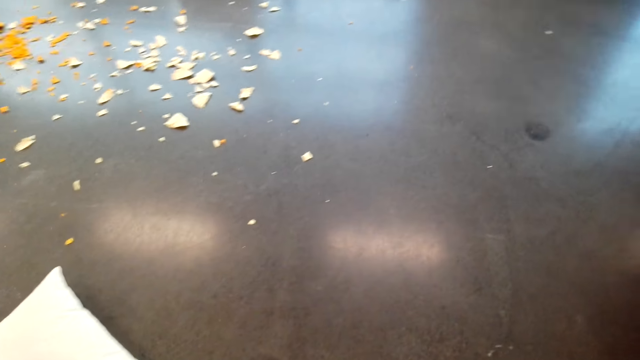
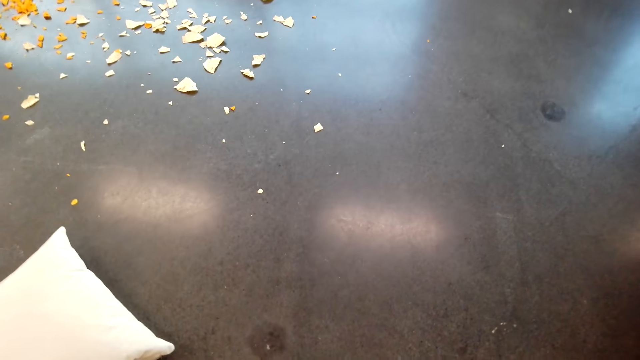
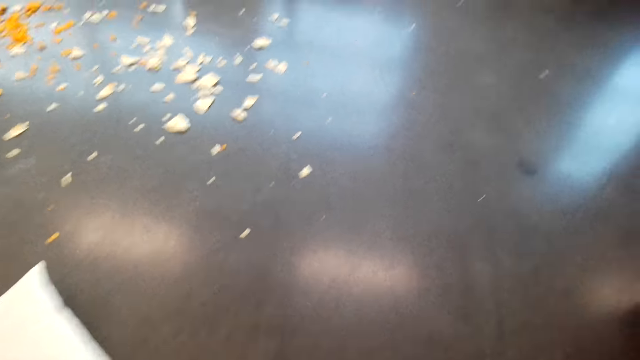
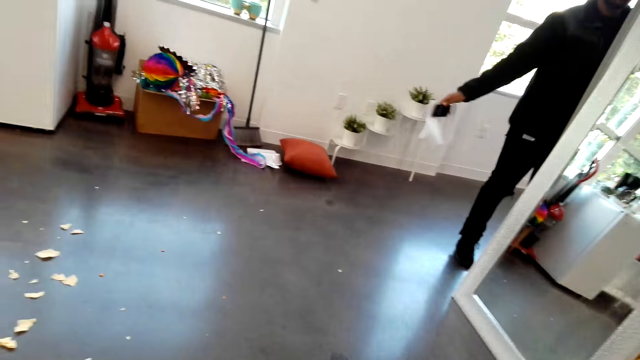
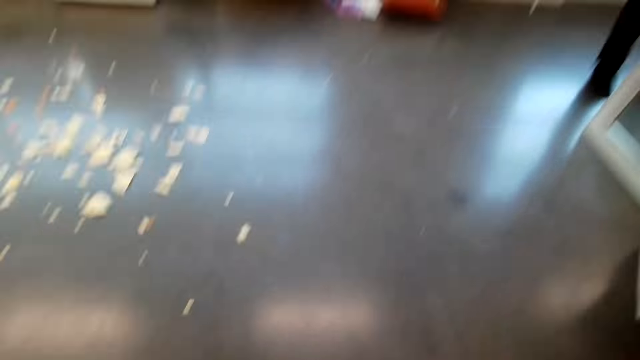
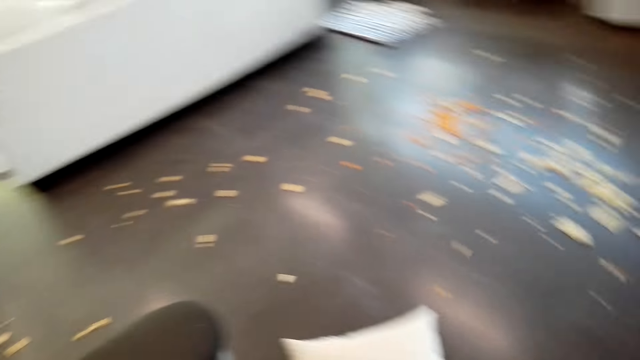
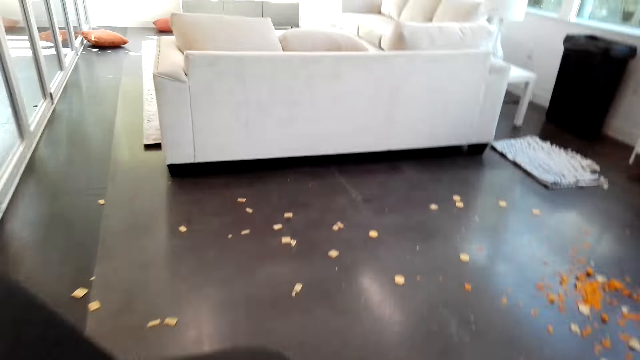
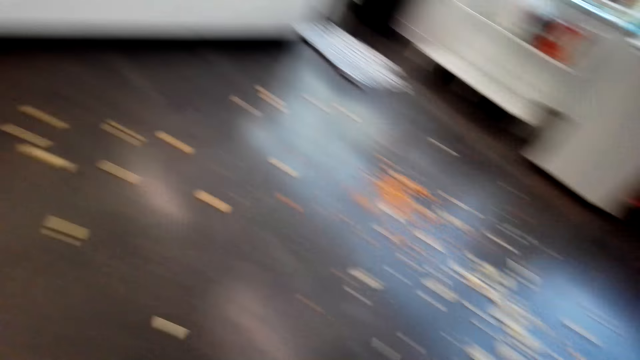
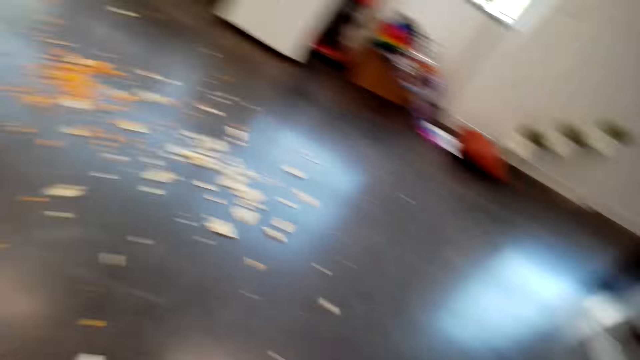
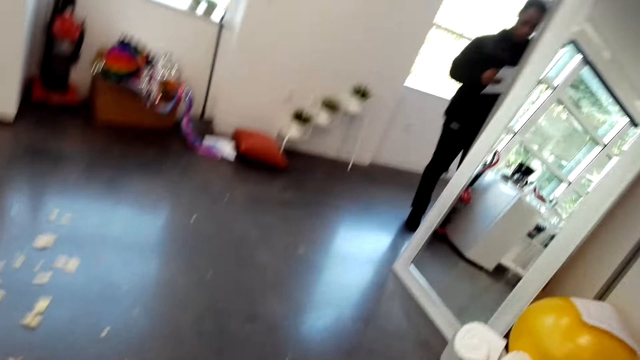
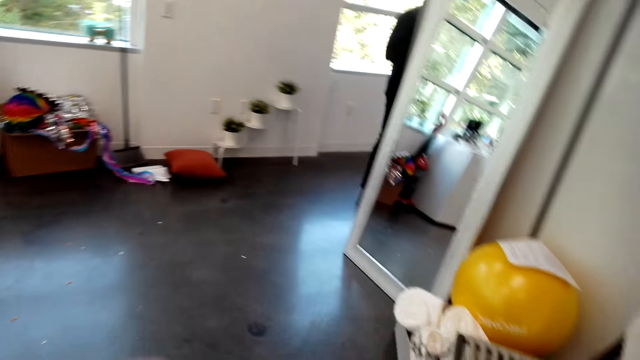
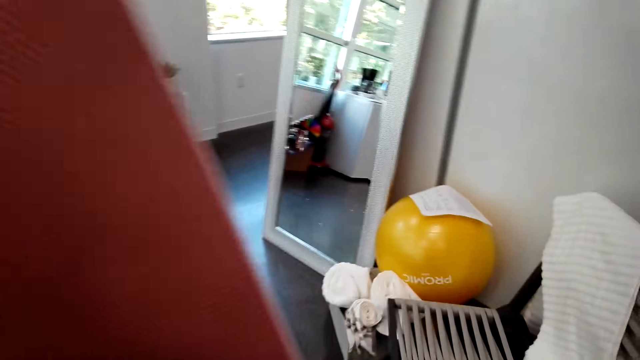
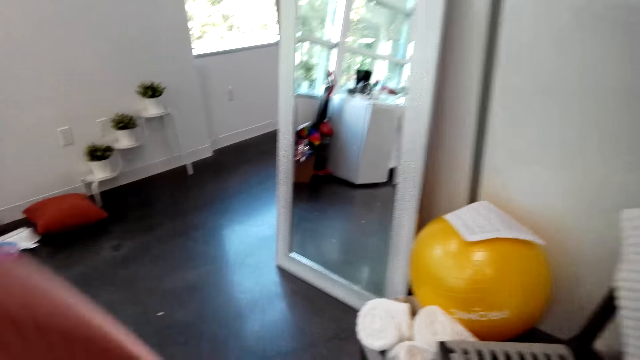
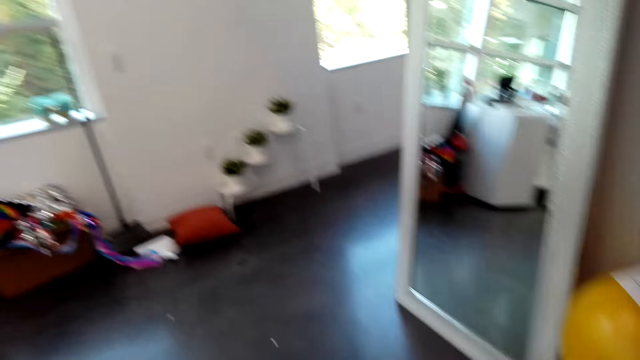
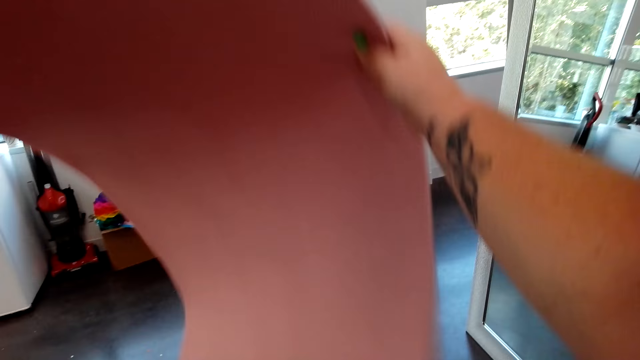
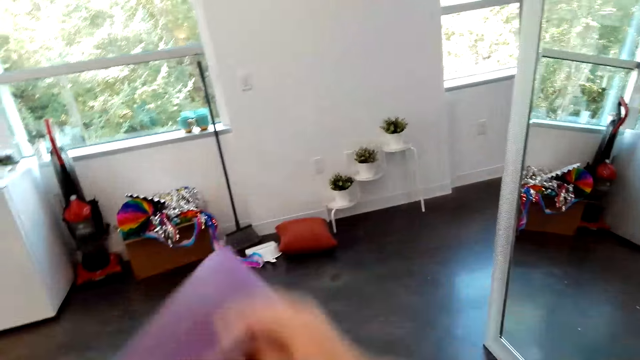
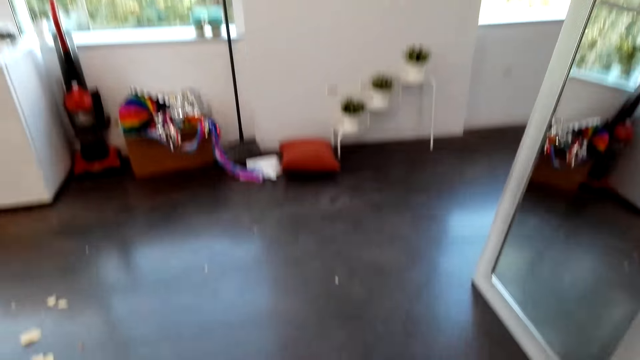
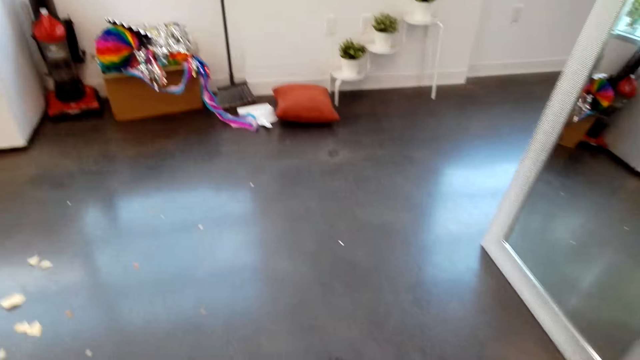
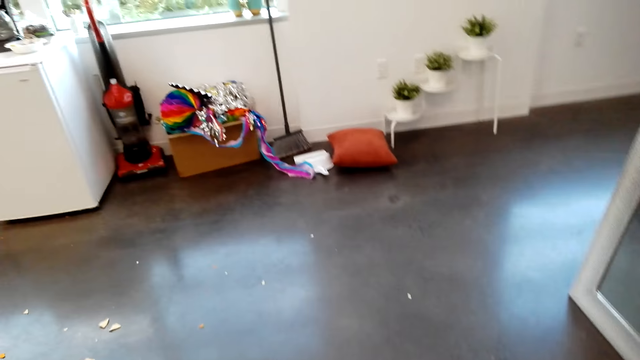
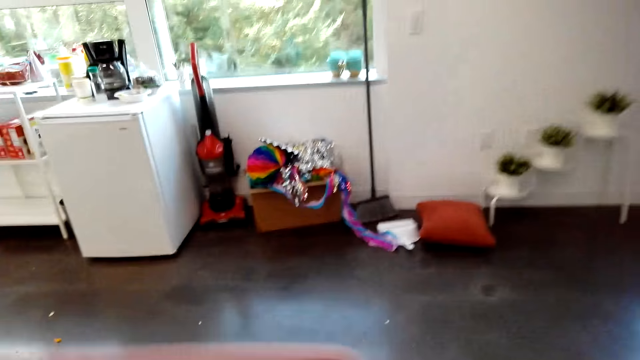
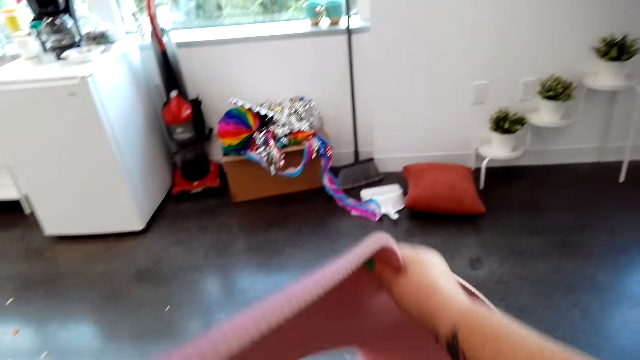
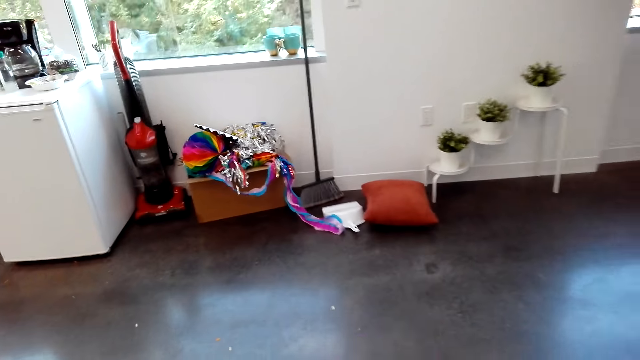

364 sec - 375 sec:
The camera wearer moves around. They pick up a gym mat. They place the gym mat down.

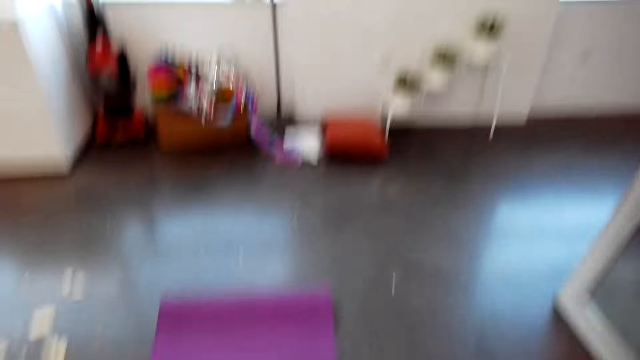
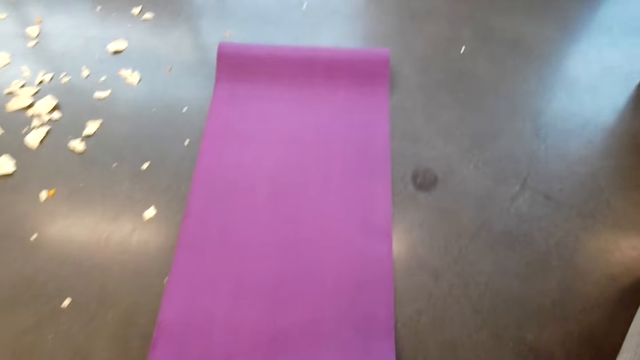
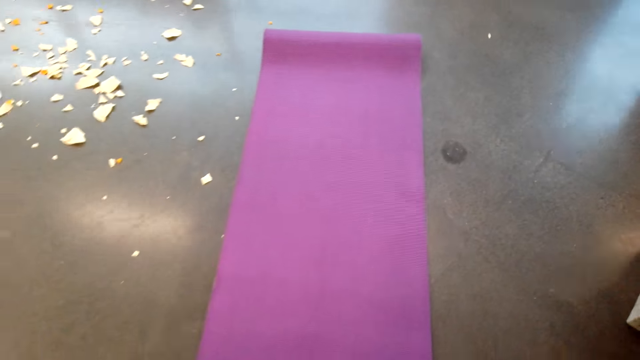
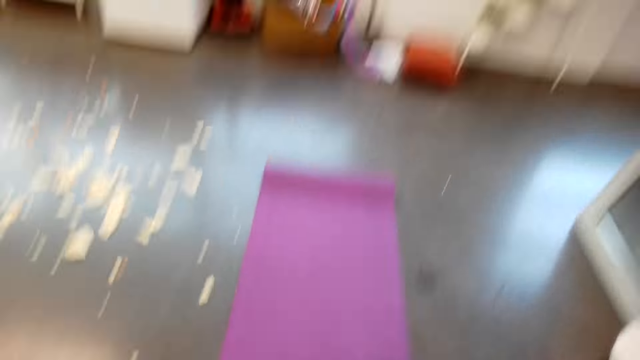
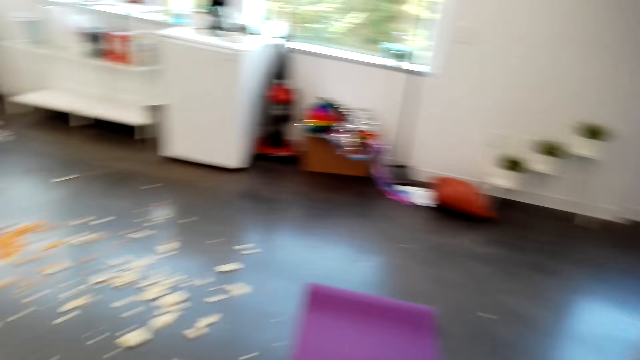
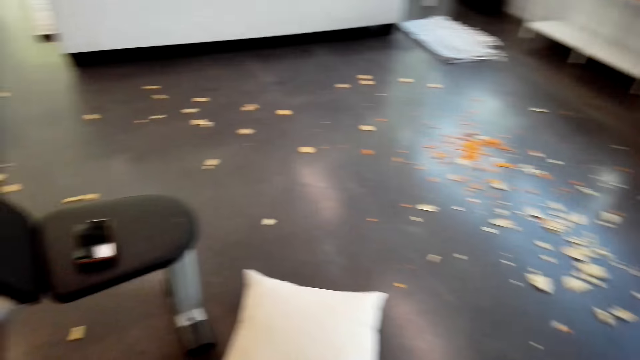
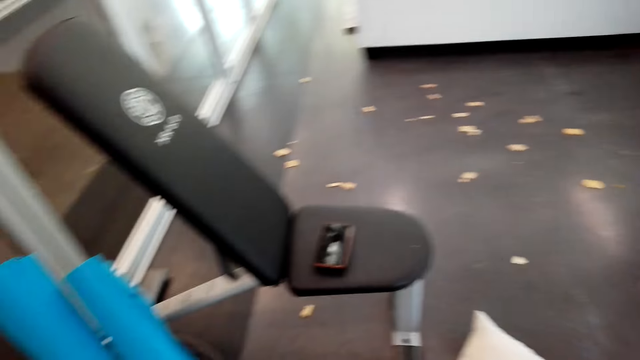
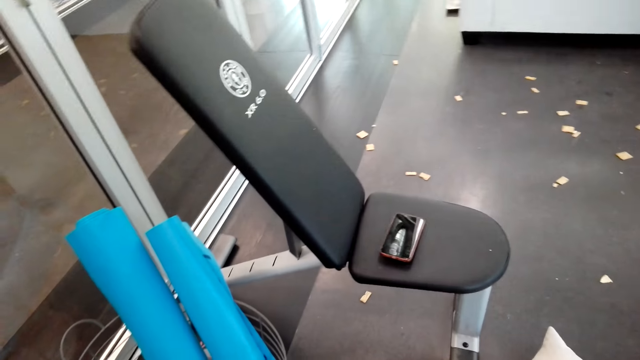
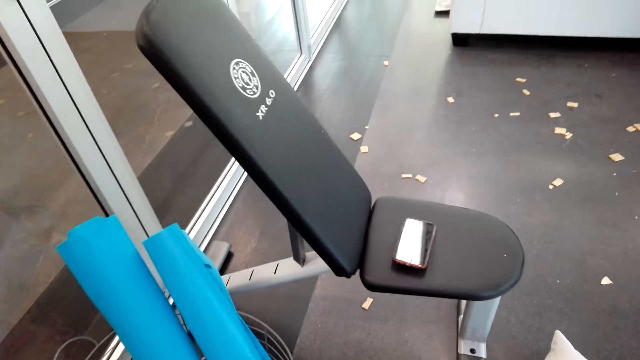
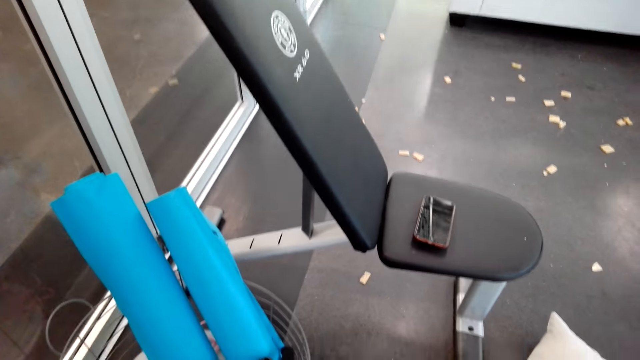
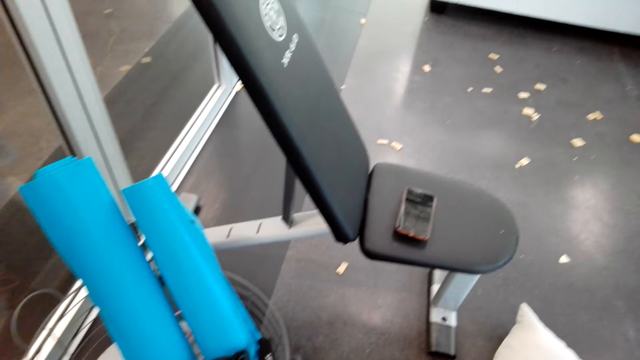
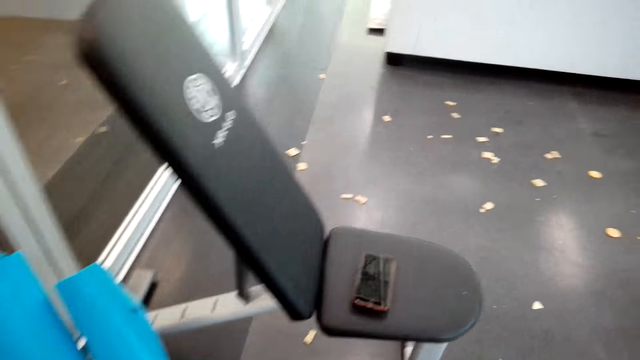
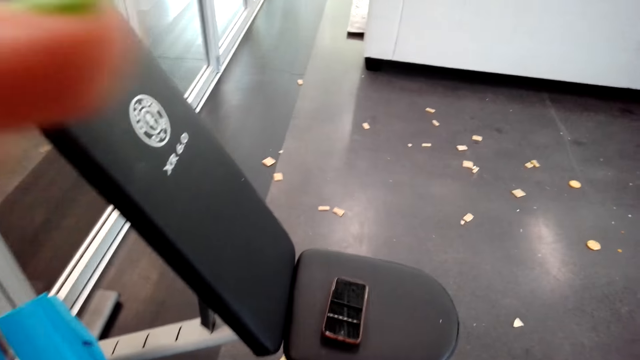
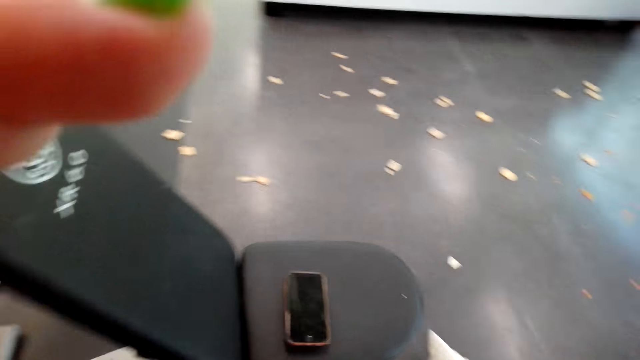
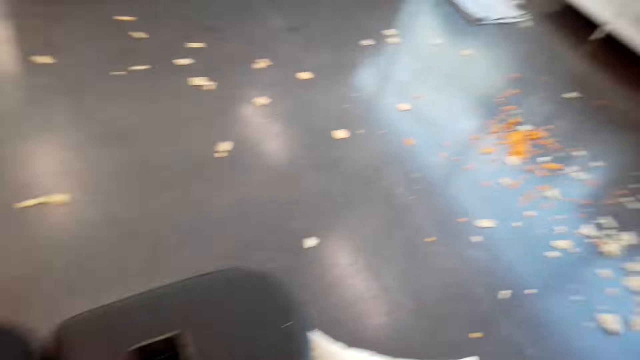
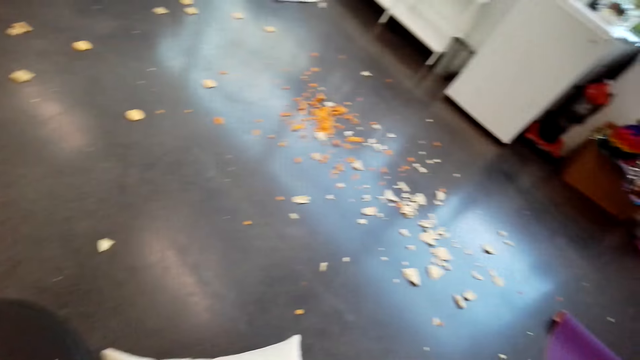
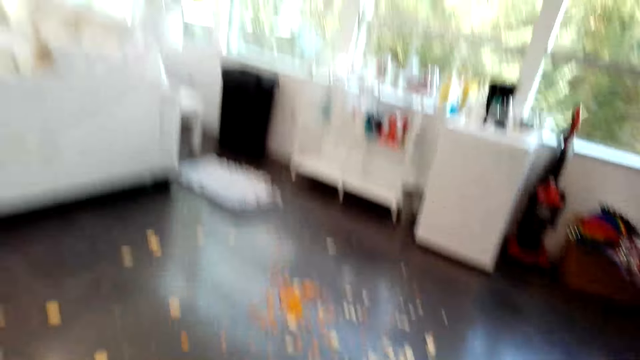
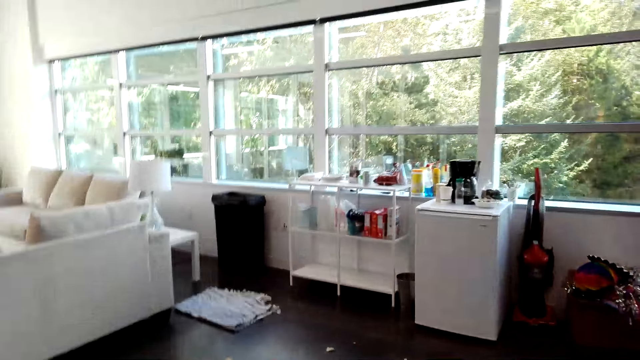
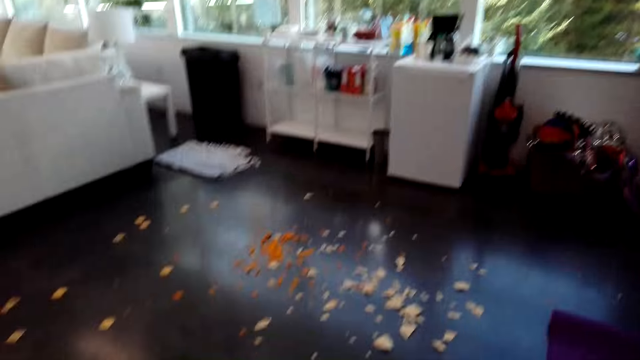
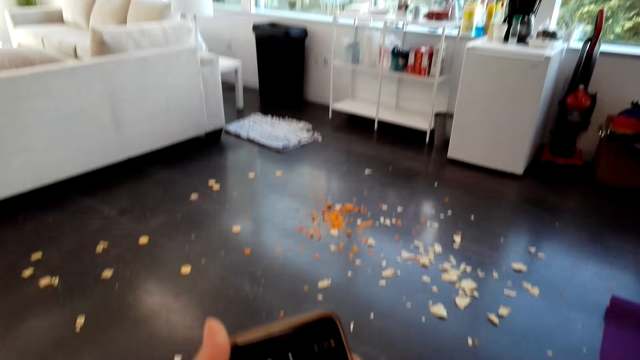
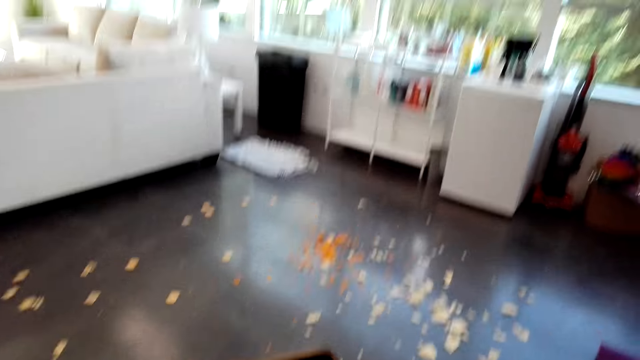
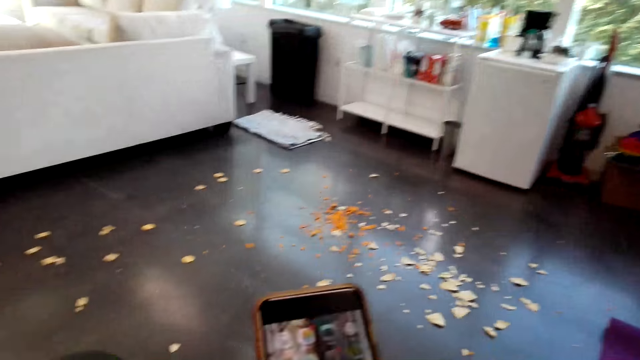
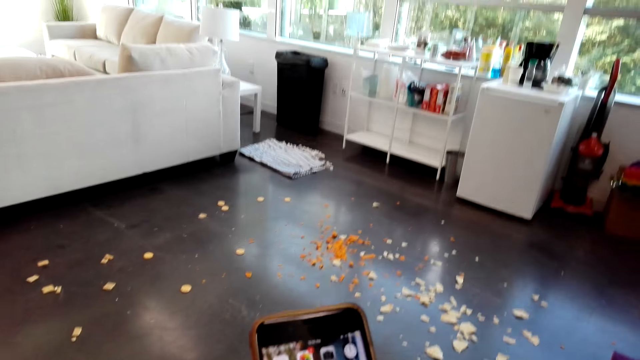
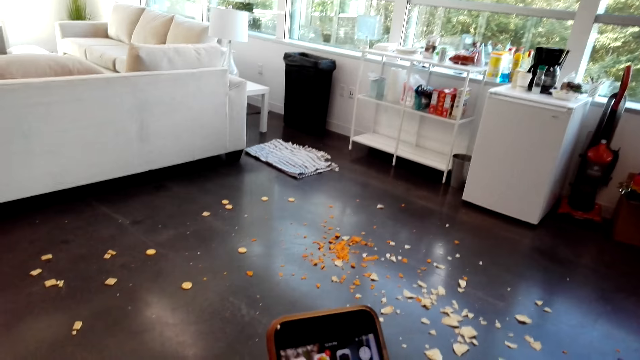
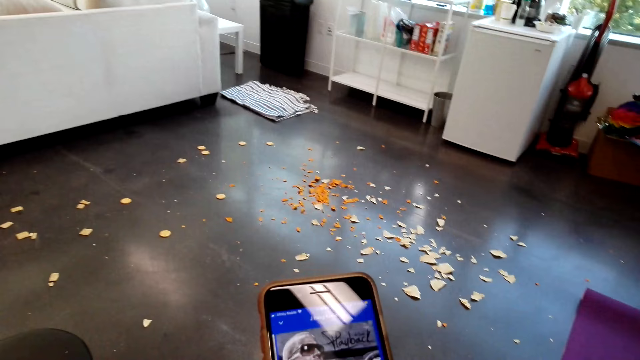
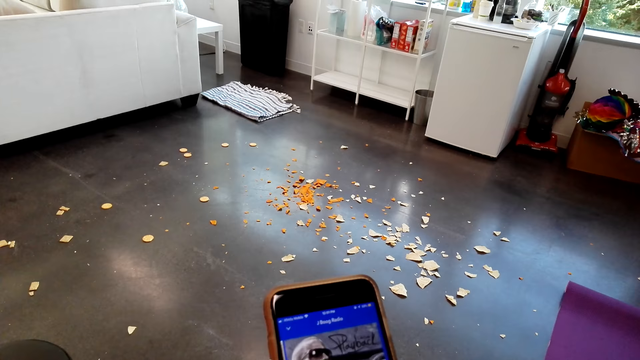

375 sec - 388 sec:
The camera wearer spreads the mat. They look around the apartment. They move around. They adjust the camera. They pick up the phone from the bench. They interact with a man. They scroll through the phone.
